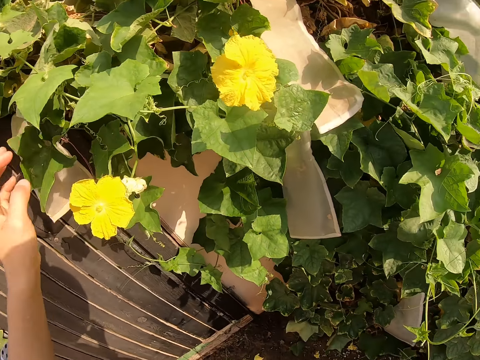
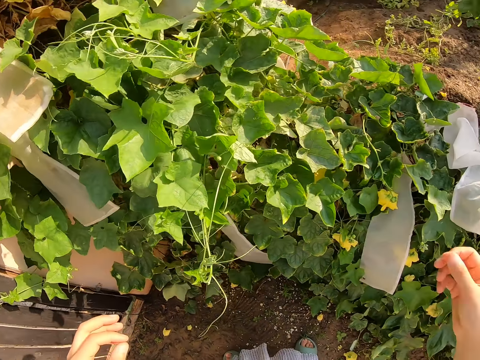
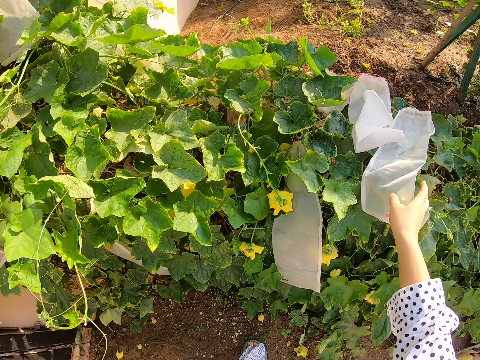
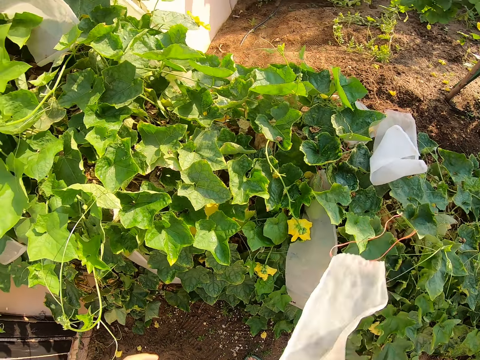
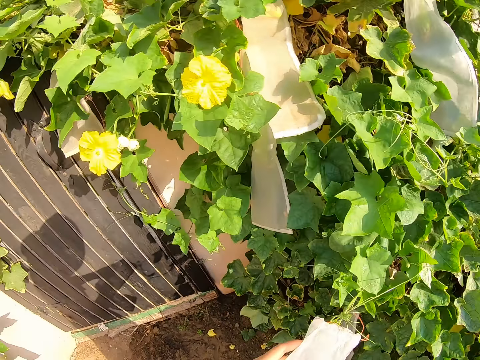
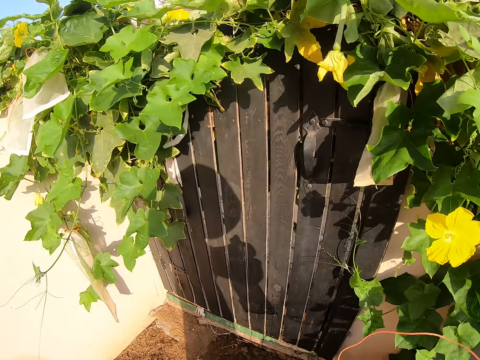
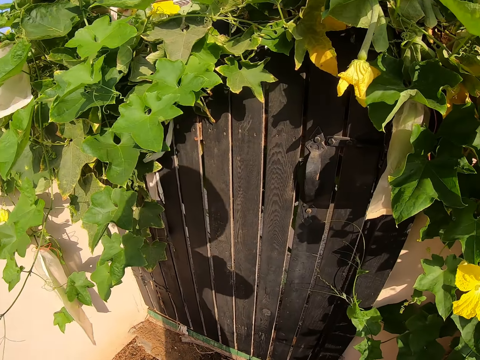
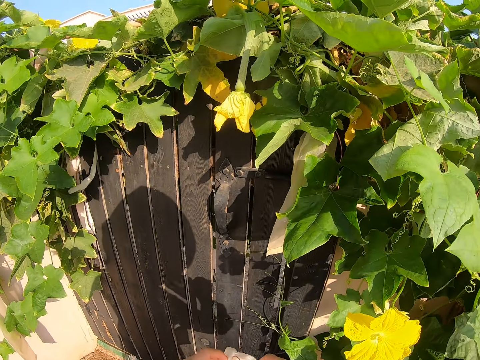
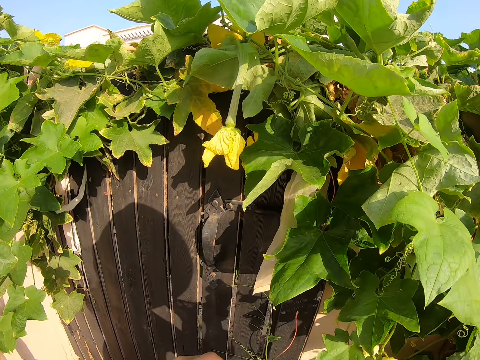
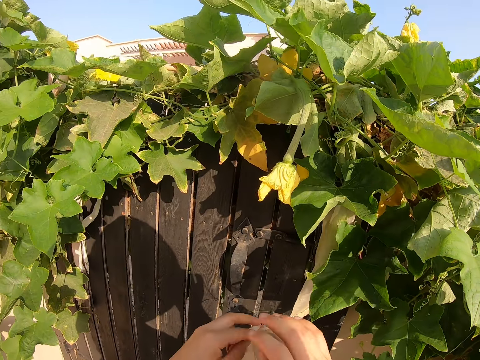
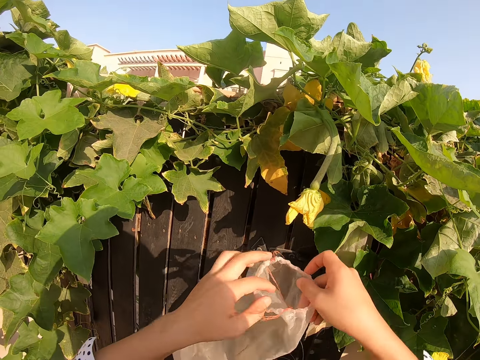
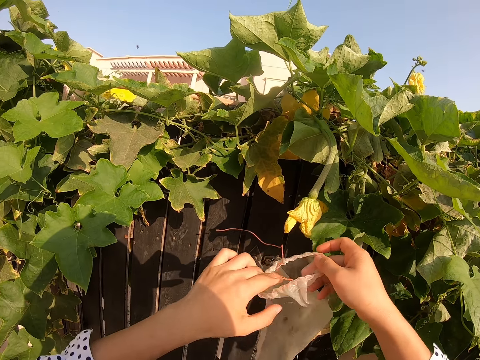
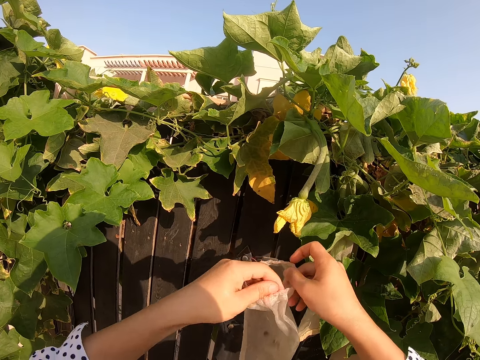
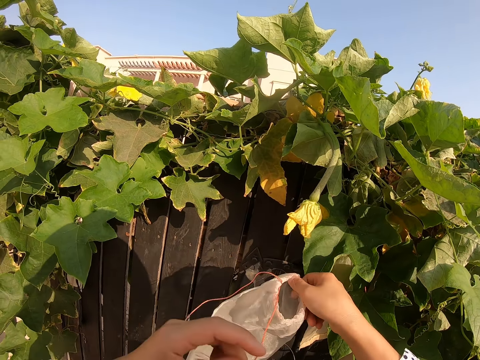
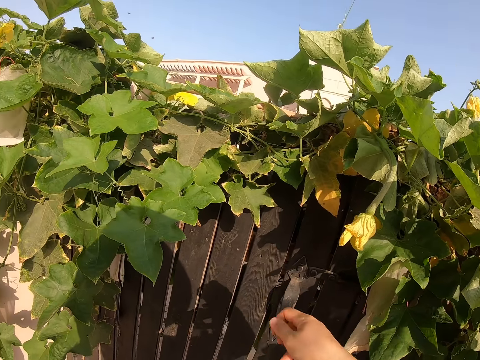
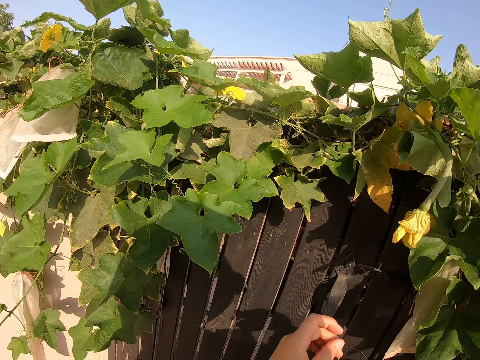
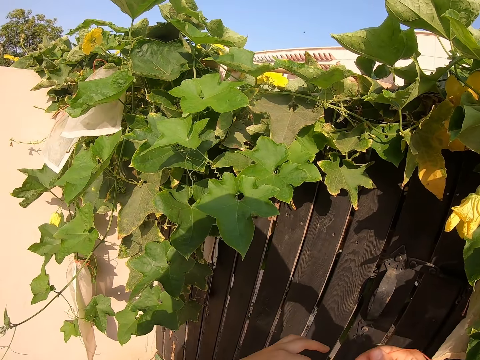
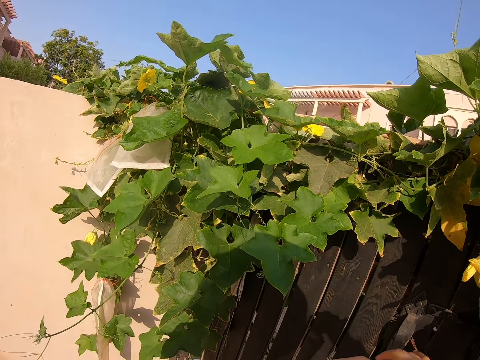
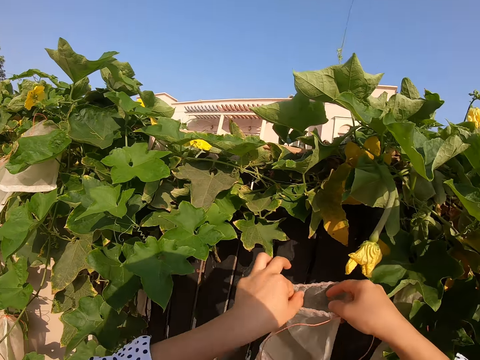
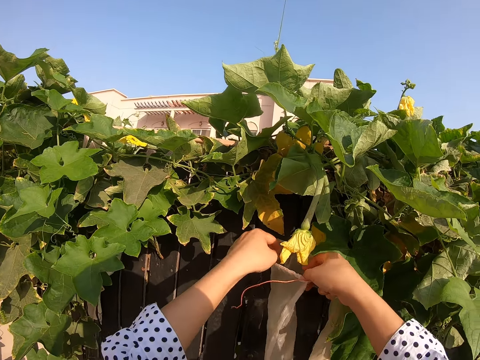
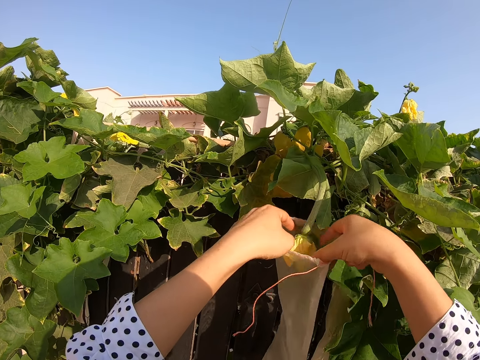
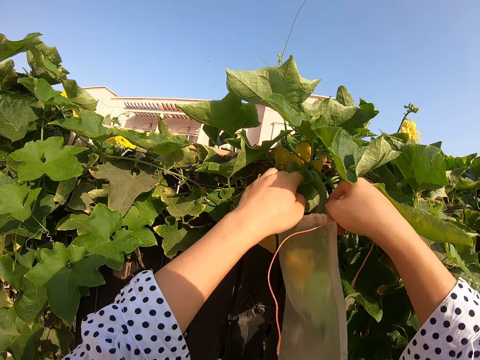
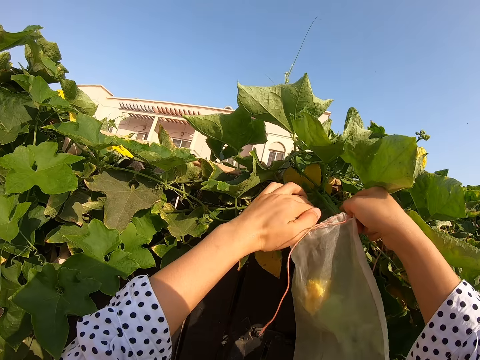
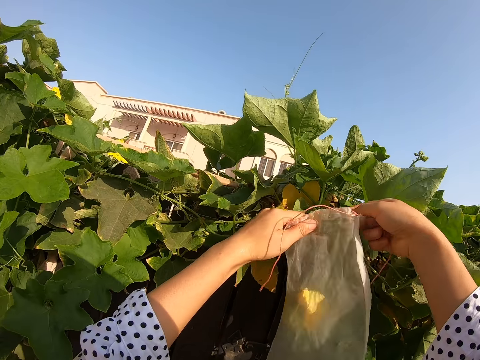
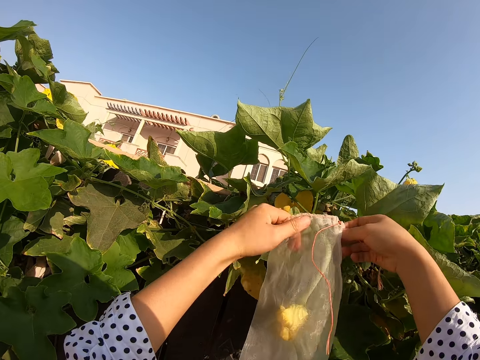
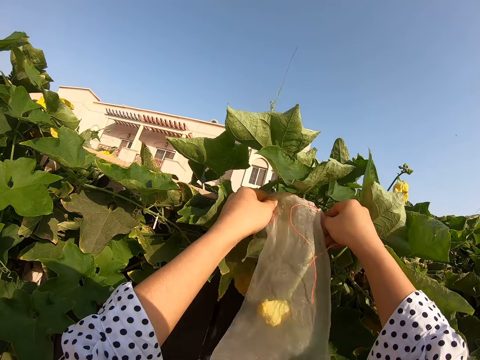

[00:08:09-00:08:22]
The camera wearer takes the hoops. They take the nylon. They look around. They hold the nylon. They fix the nylon on the flower. They cover the plant with the hoops.

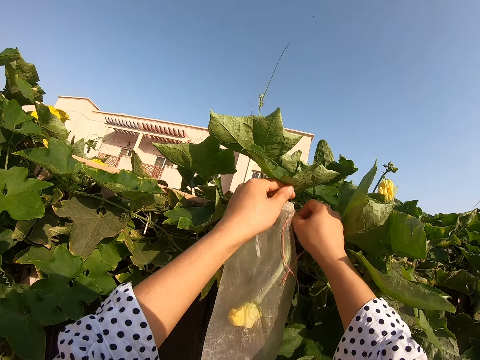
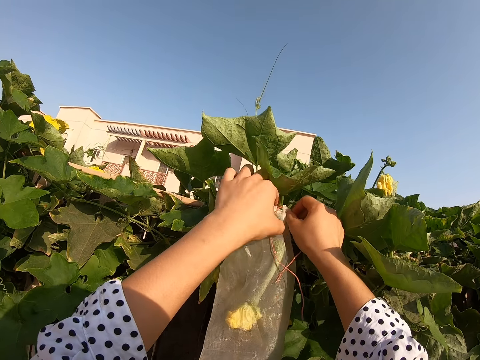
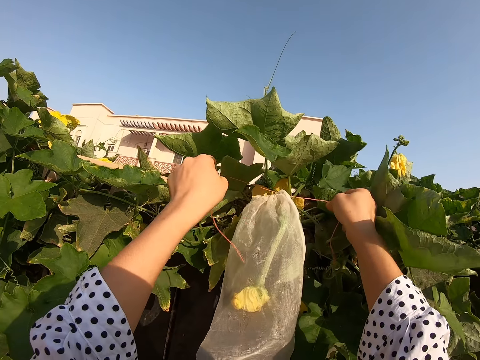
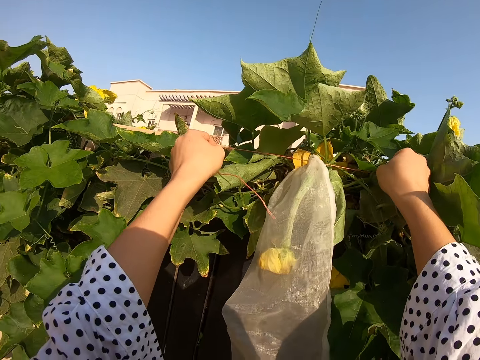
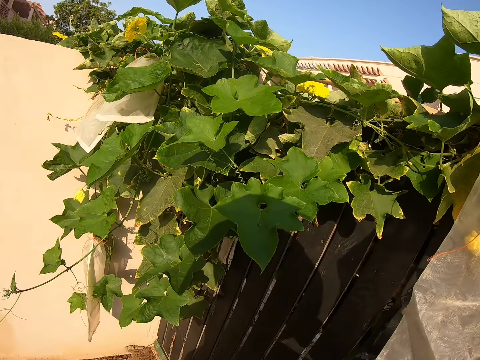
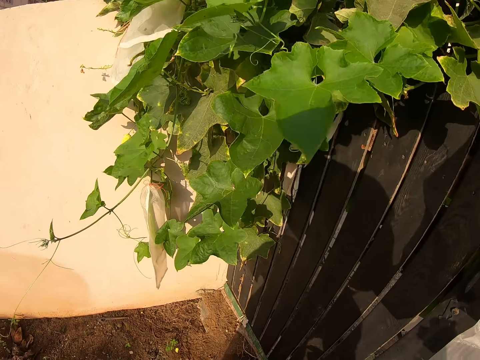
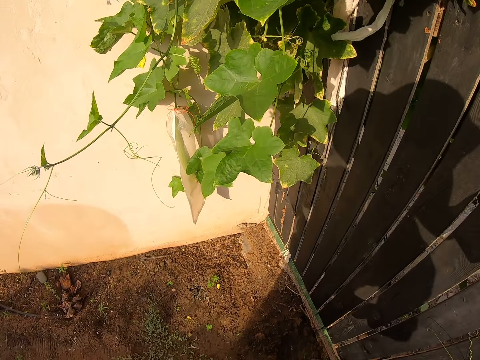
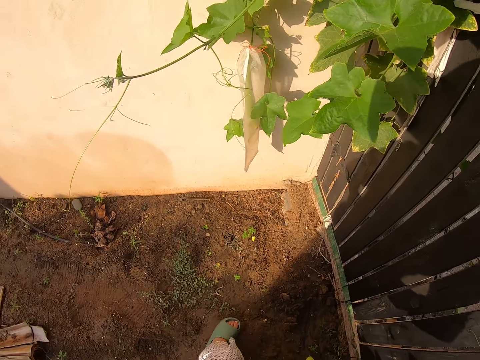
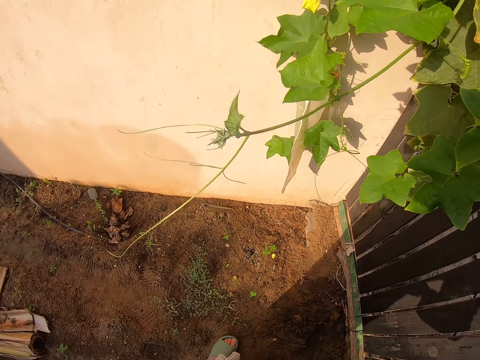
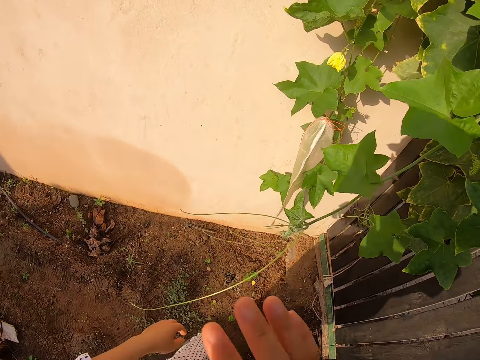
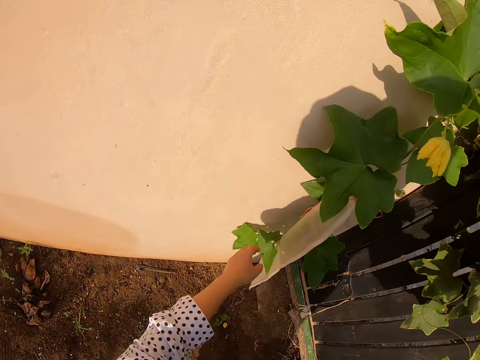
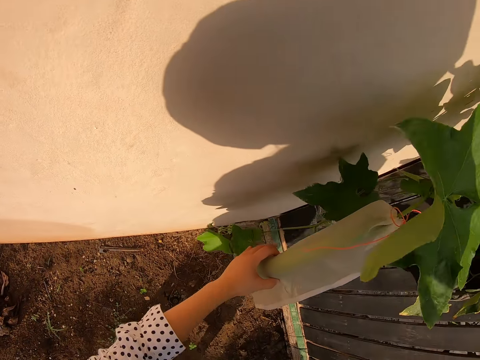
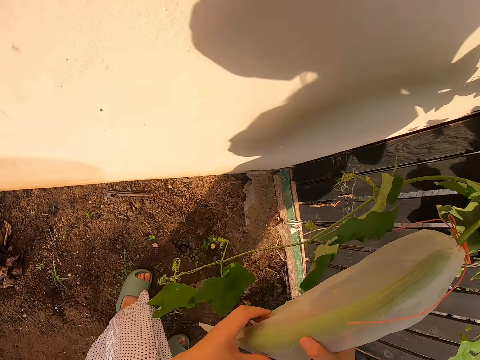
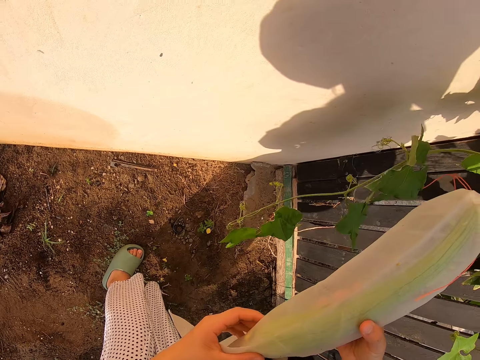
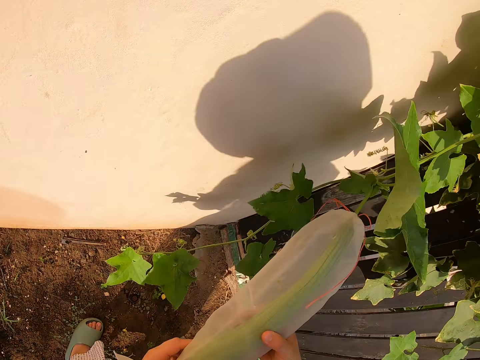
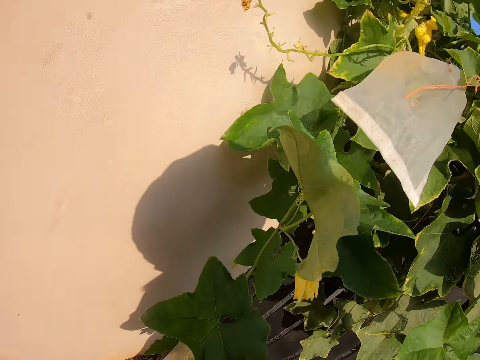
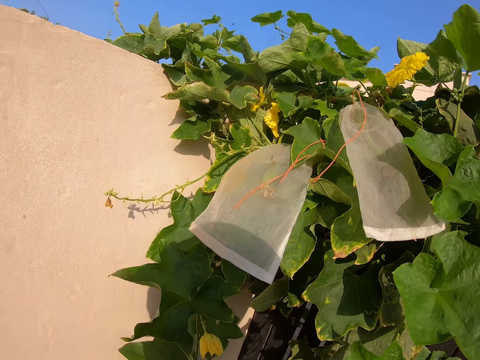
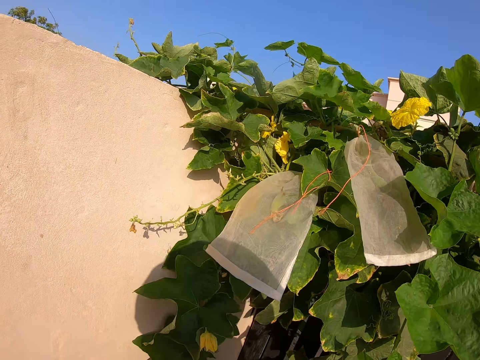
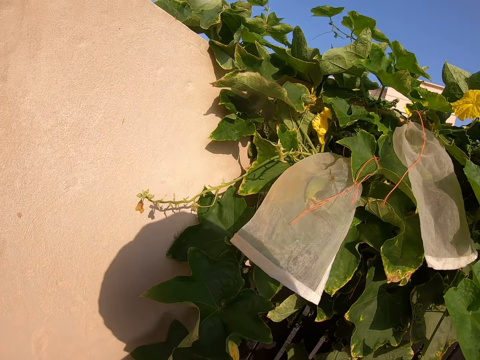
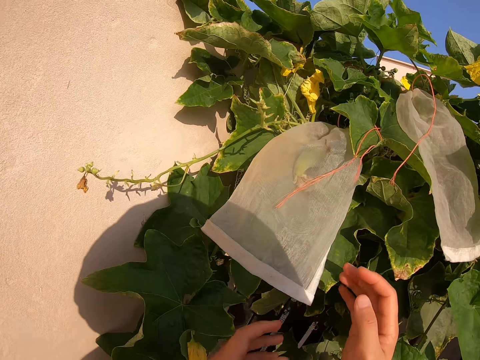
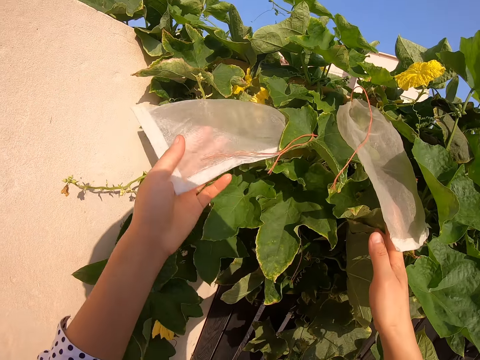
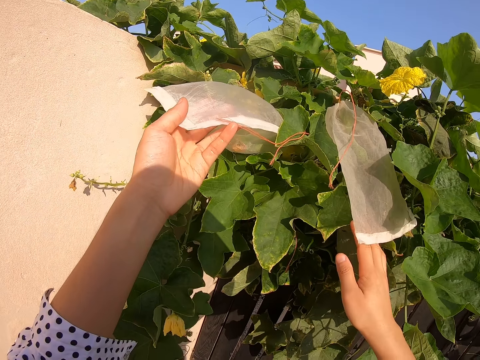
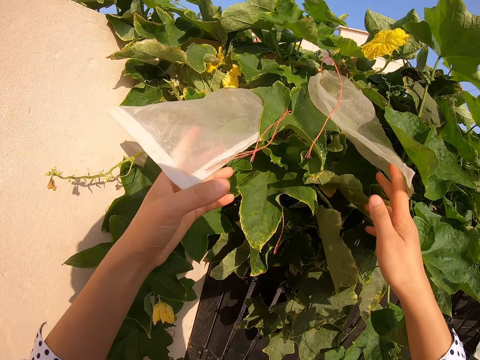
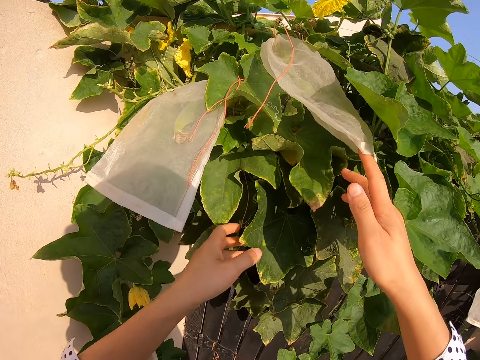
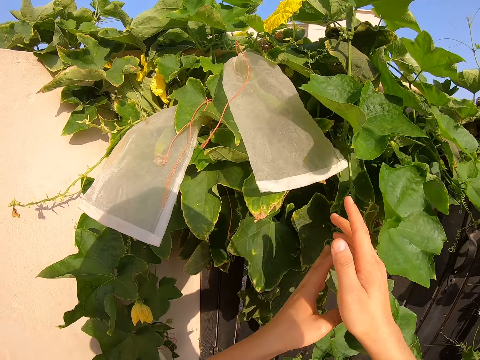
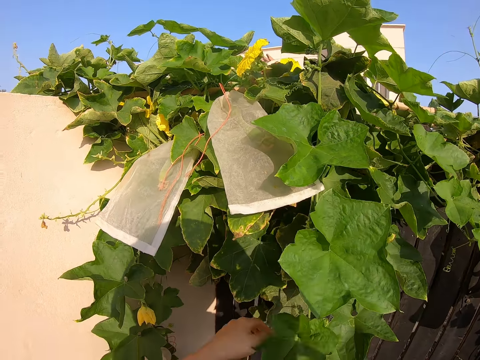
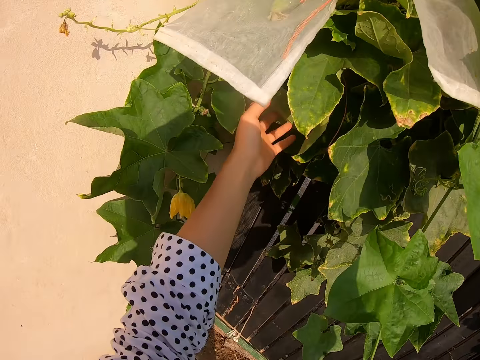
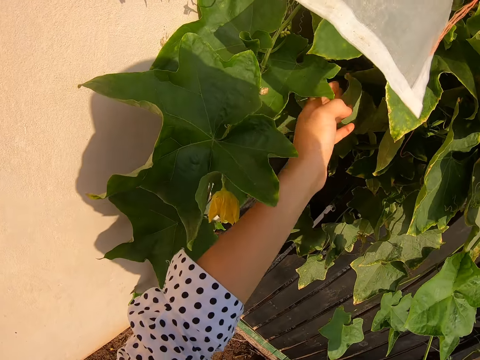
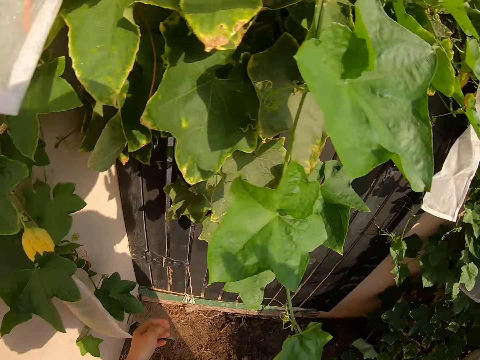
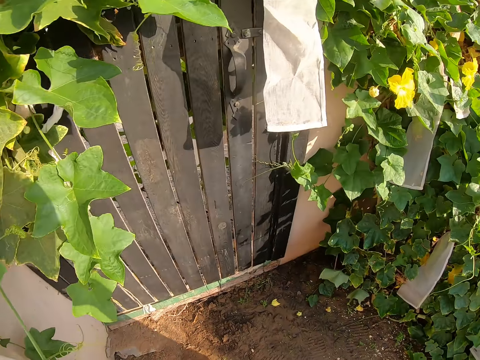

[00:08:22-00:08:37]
The camera wearer ties the nylon. They look around. They hold the nylon. They see a plant and check it. They look around. They touch the plant. They walk around the garden.
